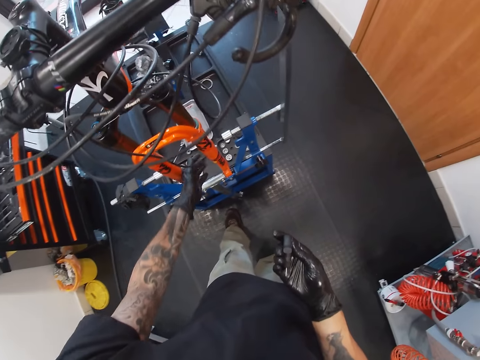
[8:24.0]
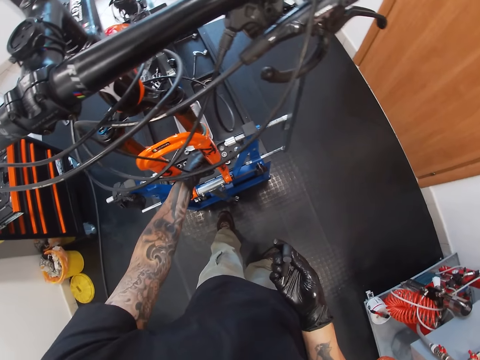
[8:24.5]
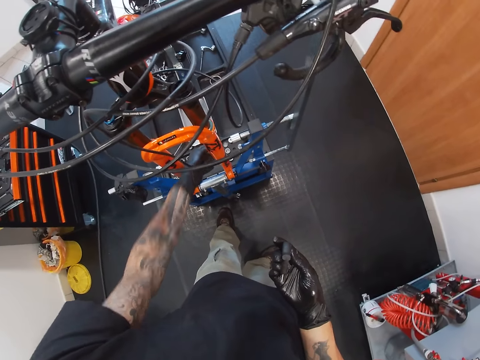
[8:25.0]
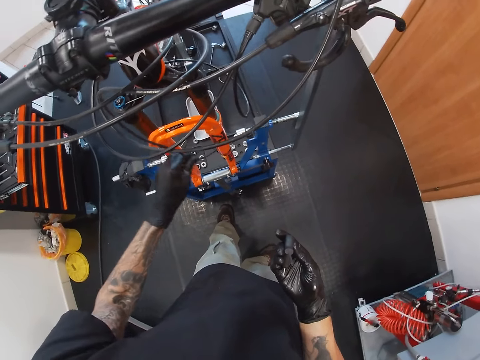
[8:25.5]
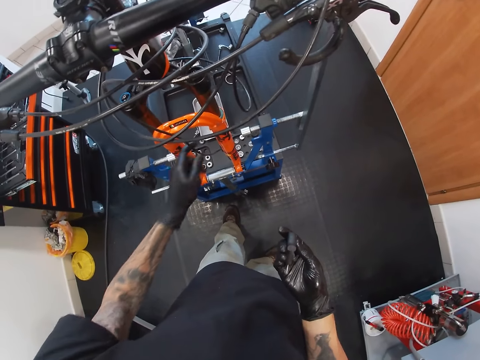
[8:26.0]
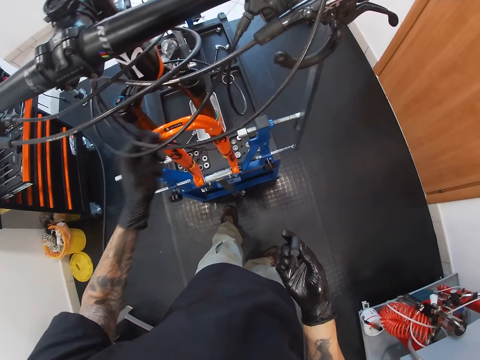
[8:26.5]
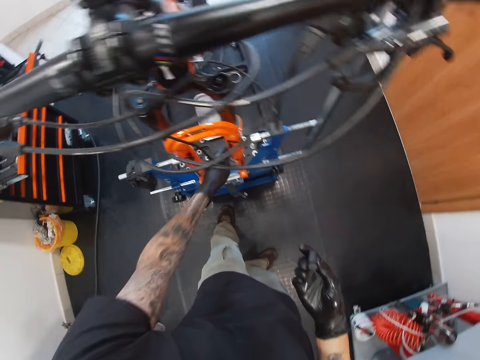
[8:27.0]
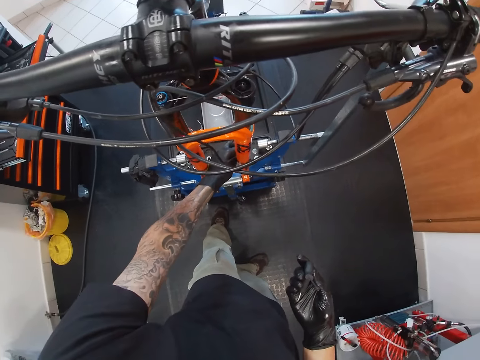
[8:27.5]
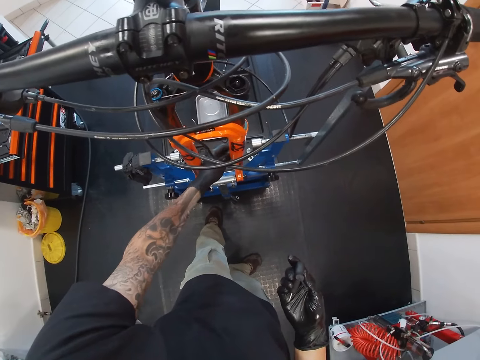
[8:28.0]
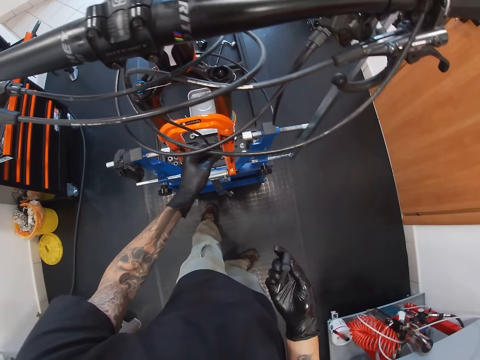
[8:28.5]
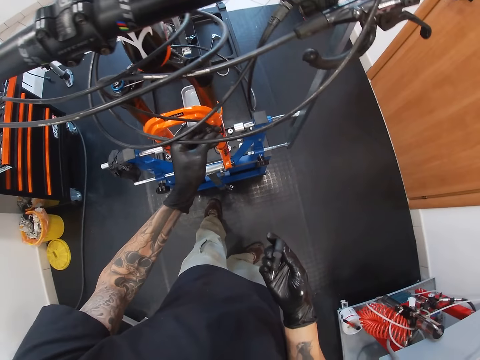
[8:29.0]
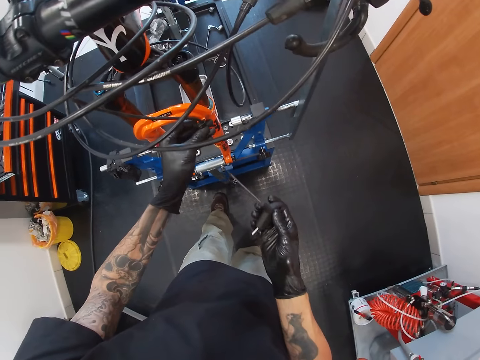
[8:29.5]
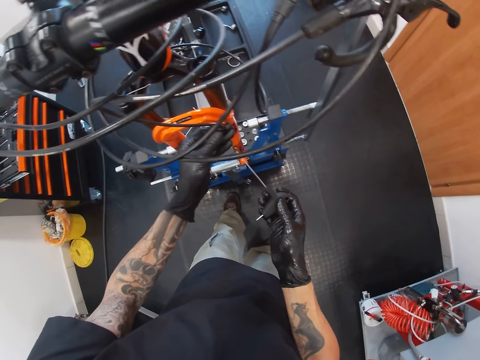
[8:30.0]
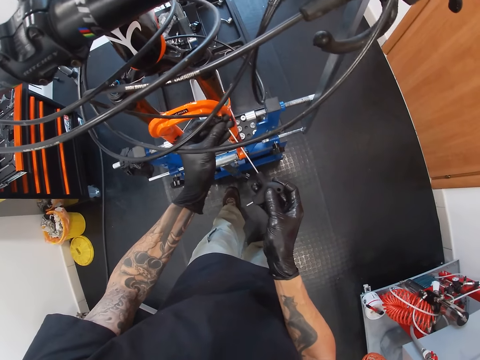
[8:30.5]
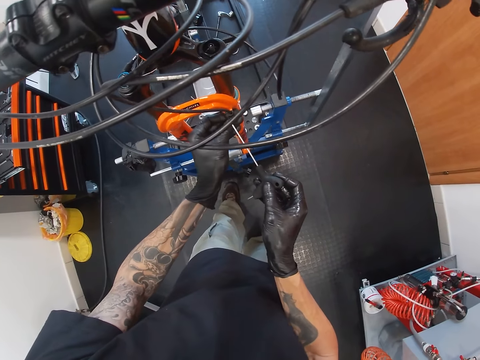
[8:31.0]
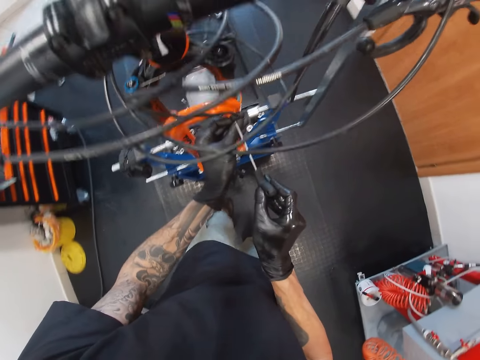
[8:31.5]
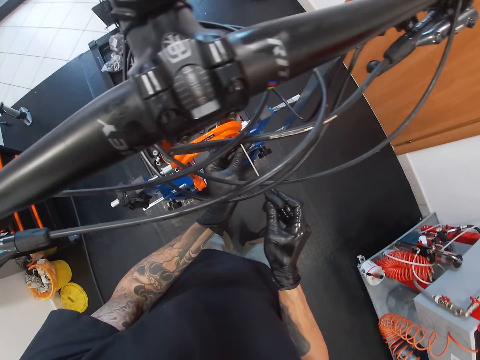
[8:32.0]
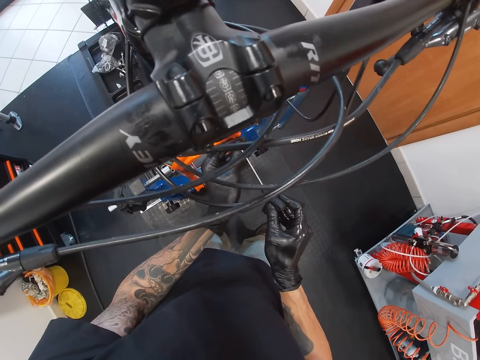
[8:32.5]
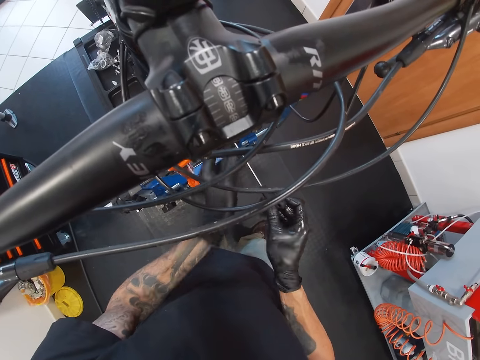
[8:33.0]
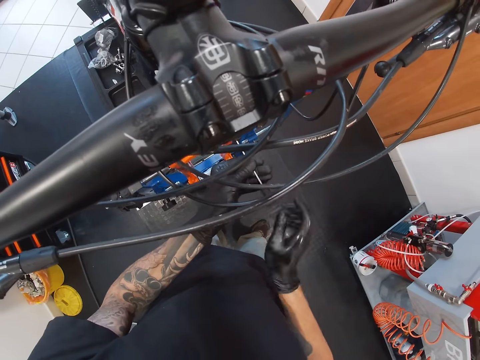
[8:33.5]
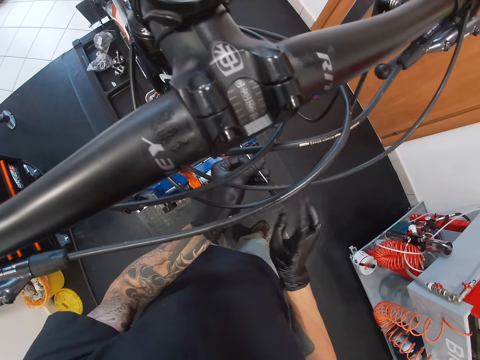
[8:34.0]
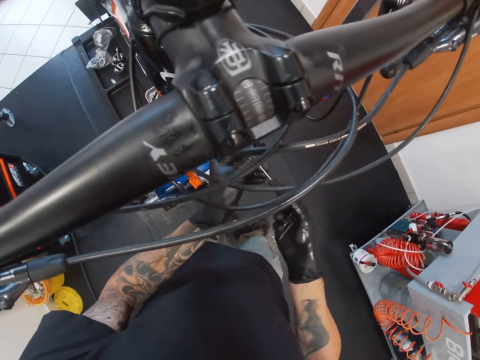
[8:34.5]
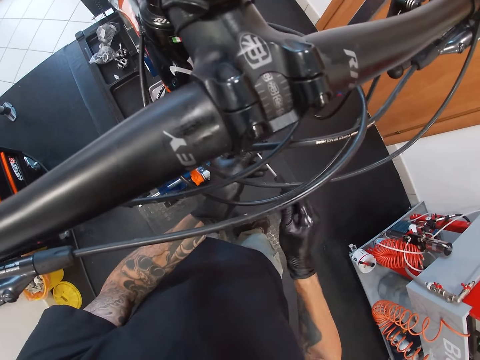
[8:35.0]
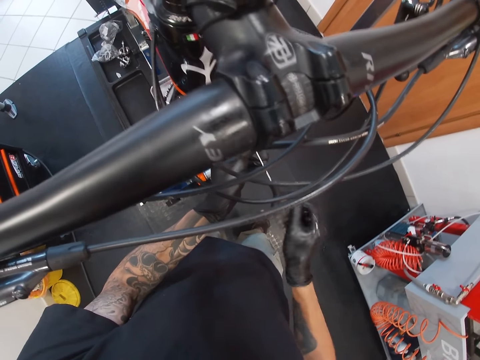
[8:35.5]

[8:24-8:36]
The camera wearer shakes the brake mounting plate with his left hand. He adjusts the shifter on the auto lift with his left hand. He adjusts the cable with his left hand. He adjusts the shifter on the auto lift with his left hand. He adjusts the brake mounting plate. He moves a rubber roll on the cable with his left hand. He fixes the rubber roll to the cable with the hex wrench in both hands. He tightens a screw with the screwdriver.

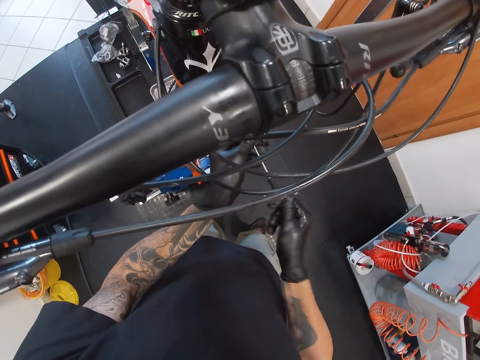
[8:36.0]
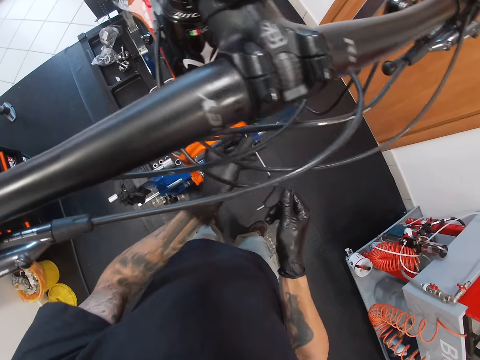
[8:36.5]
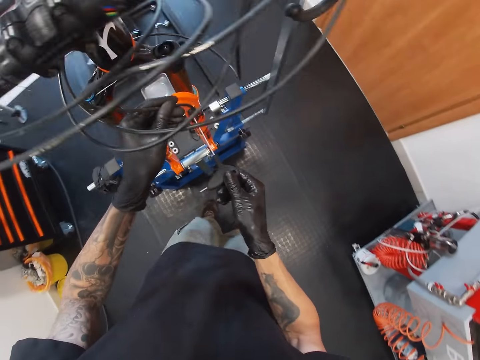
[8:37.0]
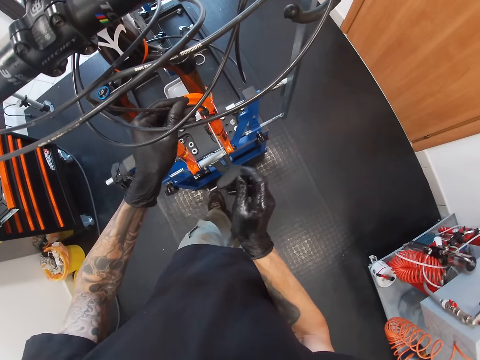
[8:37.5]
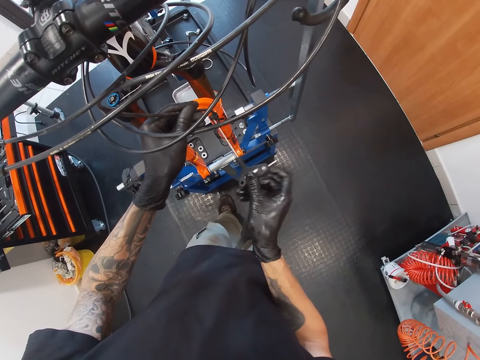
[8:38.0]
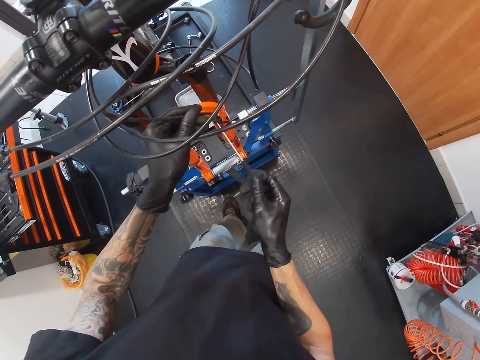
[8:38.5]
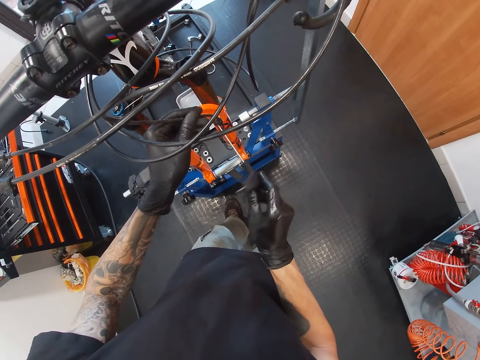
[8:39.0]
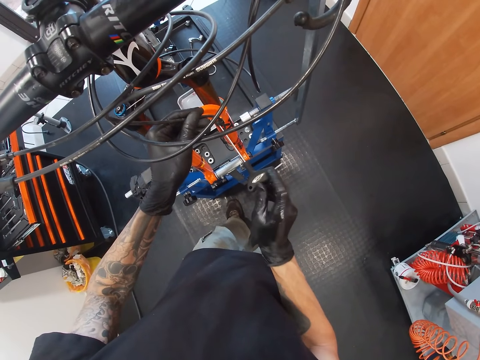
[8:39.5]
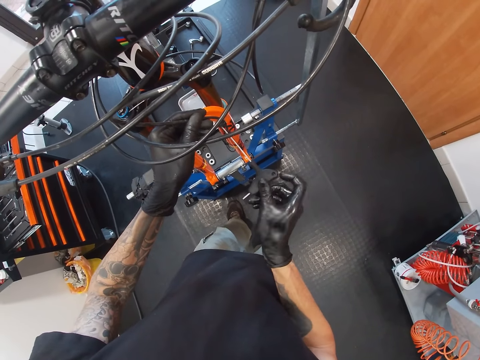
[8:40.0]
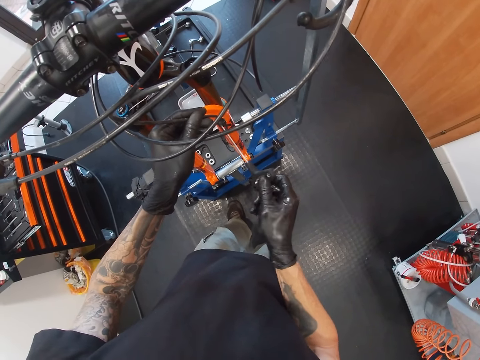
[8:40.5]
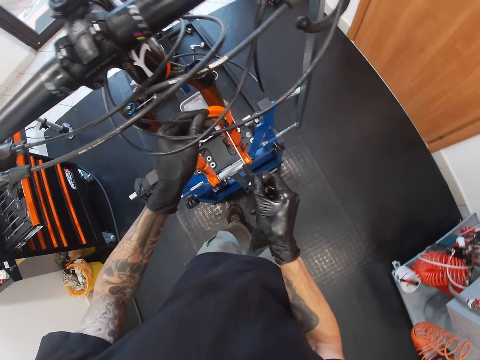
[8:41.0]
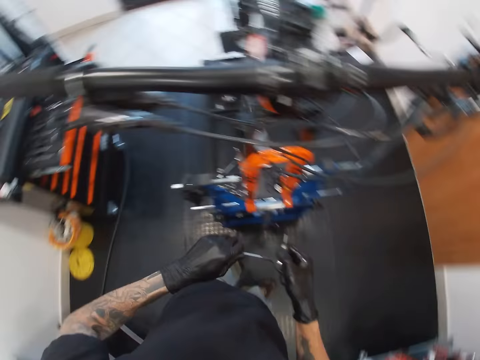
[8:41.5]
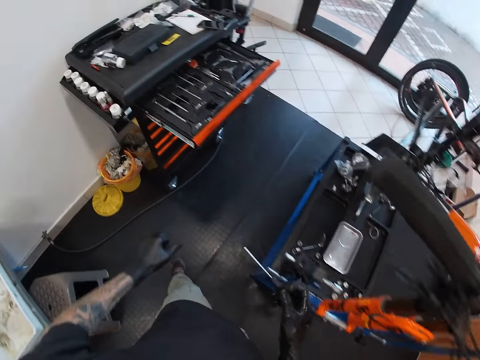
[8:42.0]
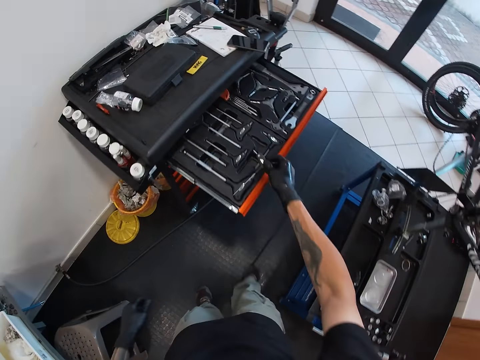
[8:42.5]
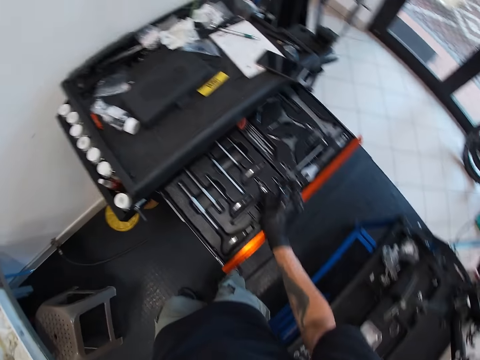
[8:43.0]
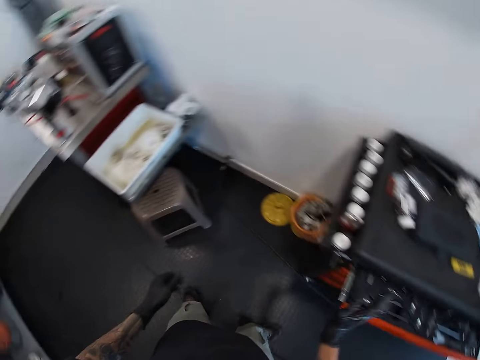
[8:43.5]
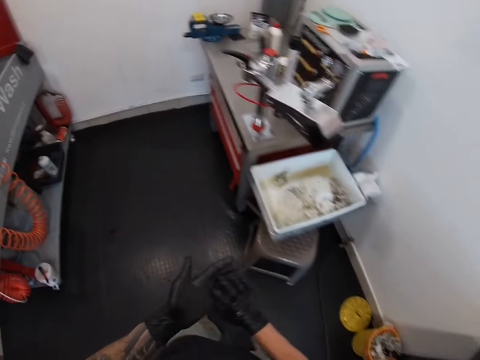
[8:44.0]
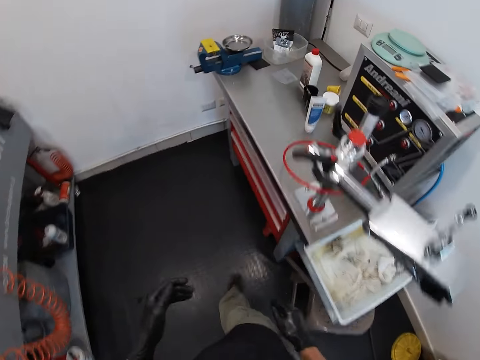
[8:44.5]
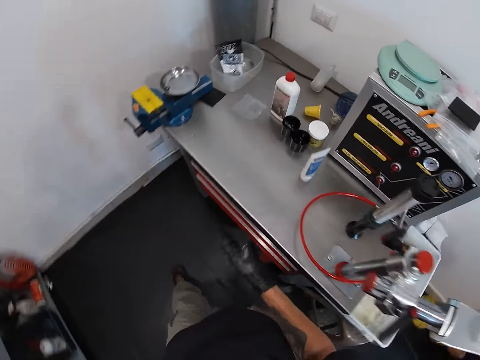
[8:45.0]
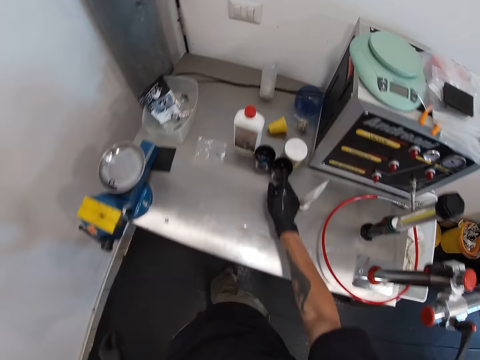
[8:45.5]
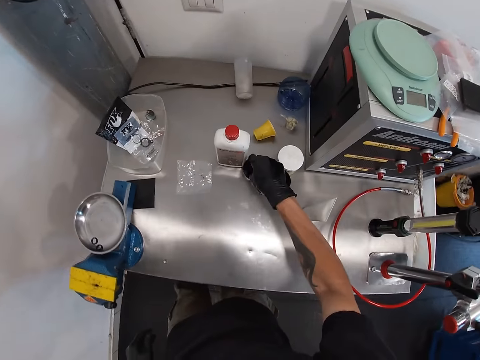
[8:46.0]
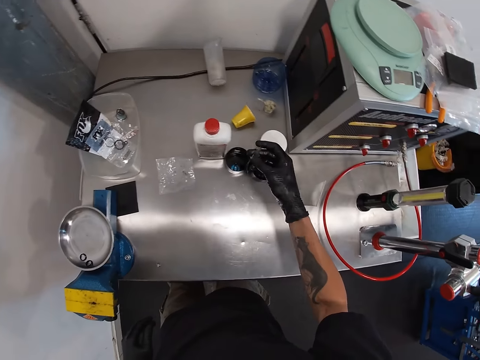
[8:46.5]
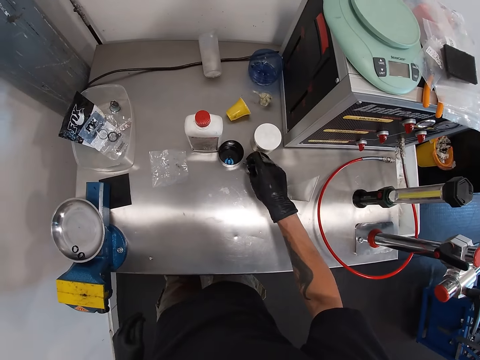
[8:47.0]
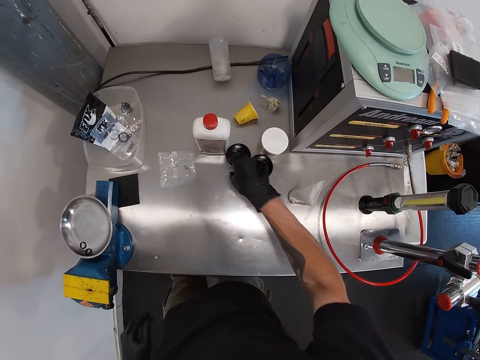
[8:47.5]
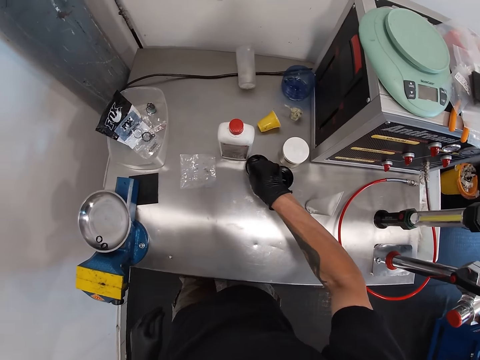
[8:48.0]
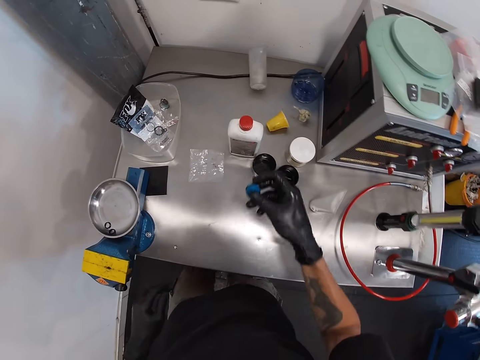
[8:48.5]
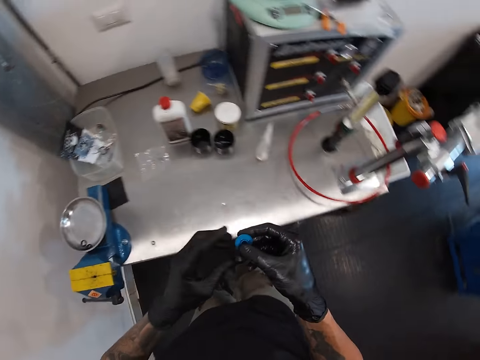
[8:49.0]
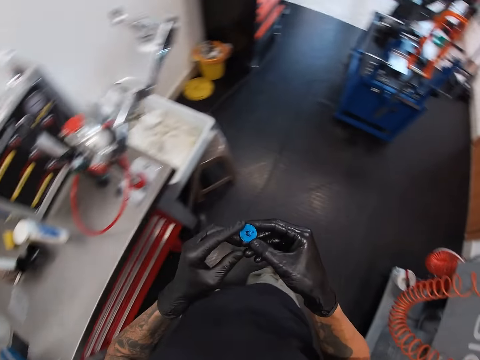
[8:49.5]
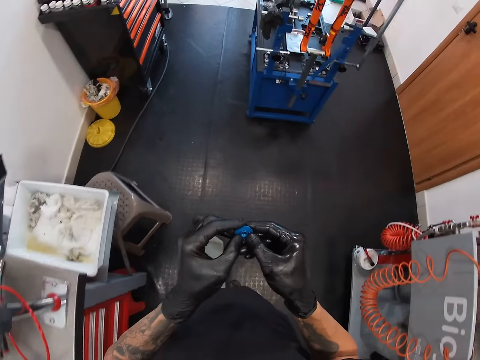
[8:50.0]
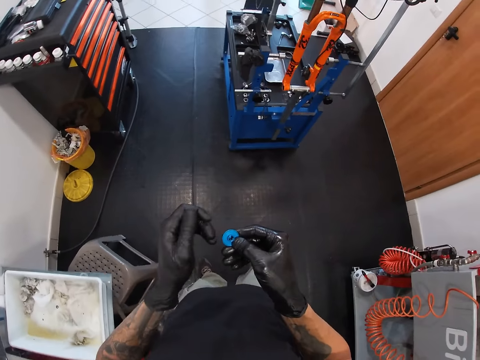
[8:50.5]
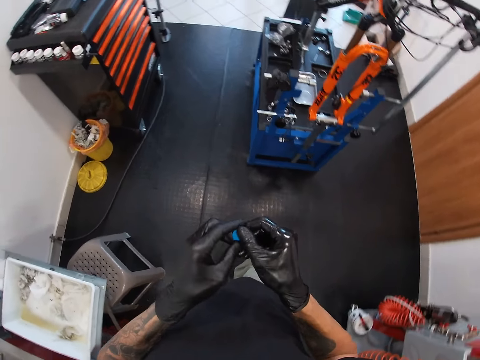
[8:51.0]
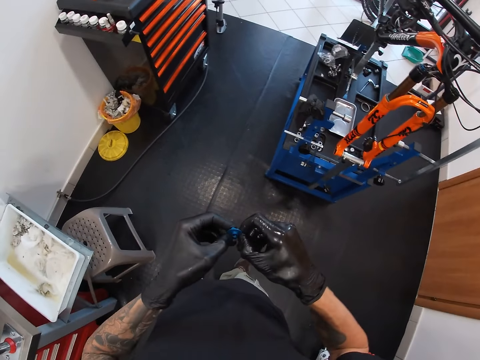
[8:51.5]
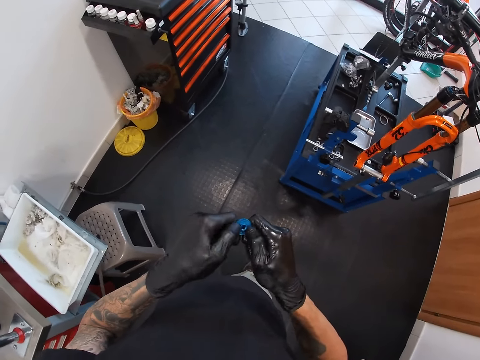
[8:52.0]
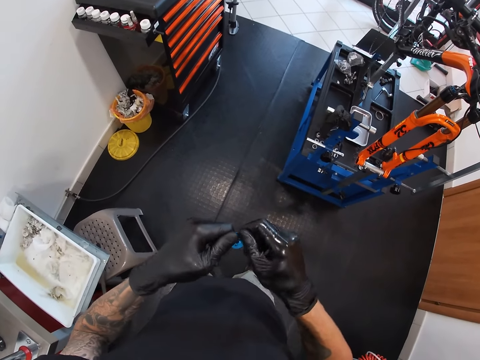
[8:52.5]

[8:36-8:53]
The camera wearer places his left hand on the cable. He moves around. He fixes the rubber roll to the cable with the hex wrench in his right hand. He tightens a screw with the screwdriver. He stops tightening the screw. He places his left hand on the hex wrench in his right hand. He wipes the screwdriver with his left hand. He walks around. He places the hex wrench in the drawer with his right hand. He closes the drawer with his right hand. He looks around. He rubs his hands. He walks around. He places his right hand in a container. He picks a screw from the container with his right hand. He opens the container with his right hand. He drops the screw in the container with his right hand. He places his right hand in the container. He picks a knob or seal from the container with his right hand. He places his left hand on the knob in his right hand. He holds the seal with both hands. He walks around. He walks around again. He cleans the knob with both hands.
